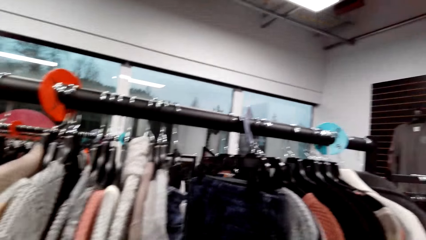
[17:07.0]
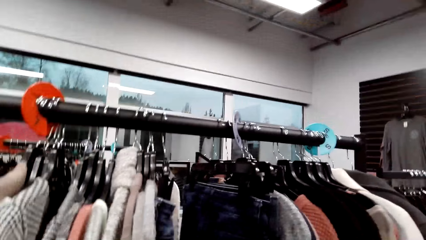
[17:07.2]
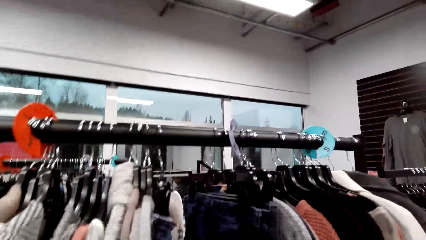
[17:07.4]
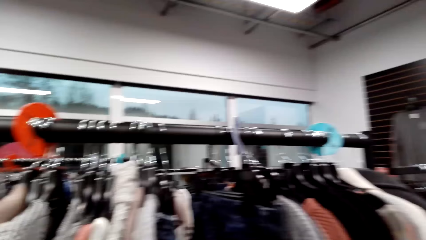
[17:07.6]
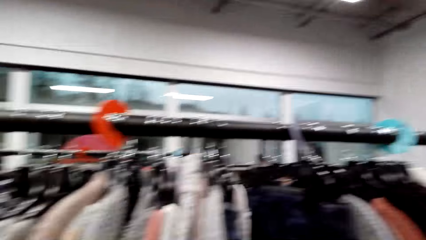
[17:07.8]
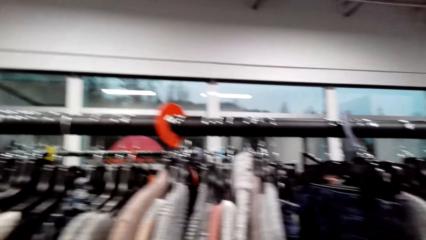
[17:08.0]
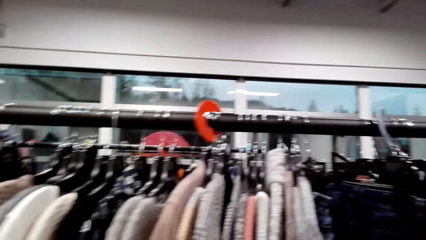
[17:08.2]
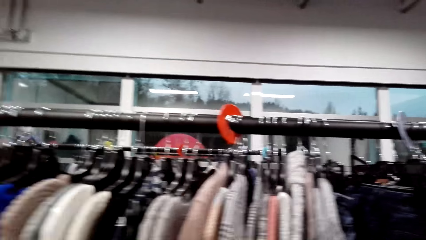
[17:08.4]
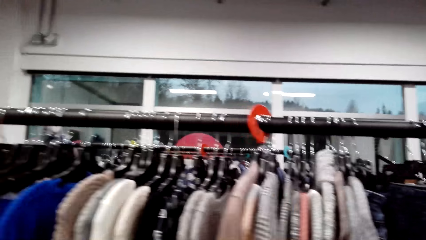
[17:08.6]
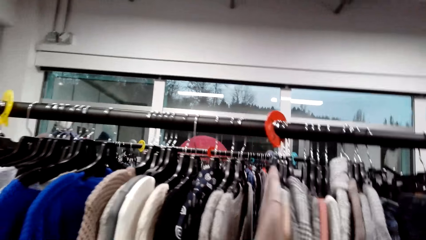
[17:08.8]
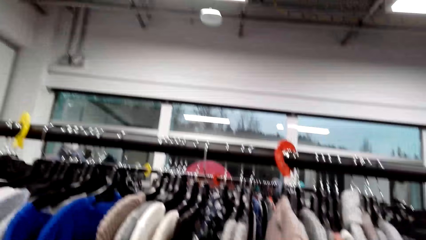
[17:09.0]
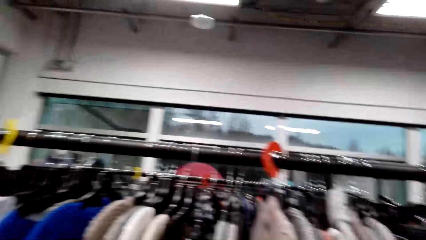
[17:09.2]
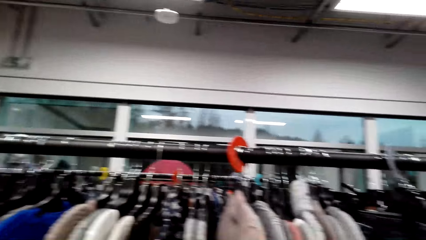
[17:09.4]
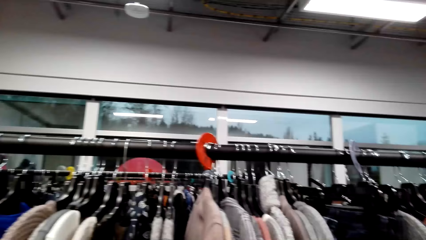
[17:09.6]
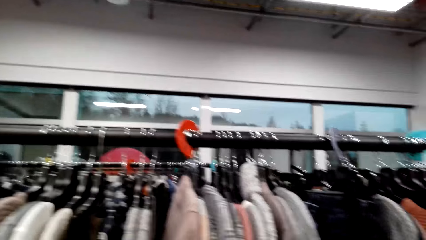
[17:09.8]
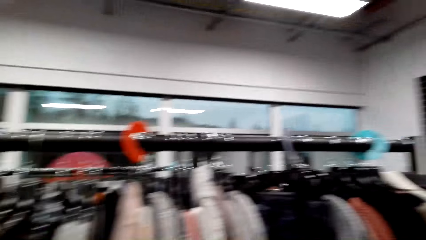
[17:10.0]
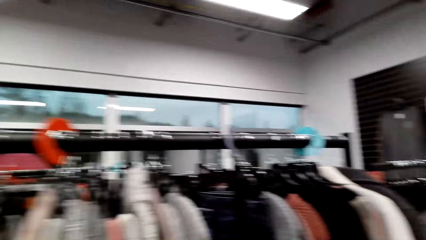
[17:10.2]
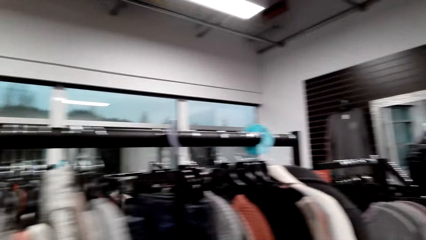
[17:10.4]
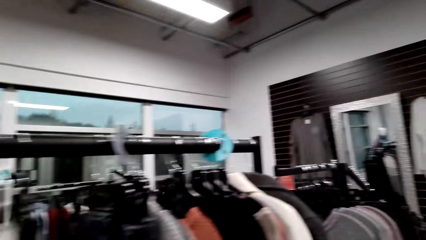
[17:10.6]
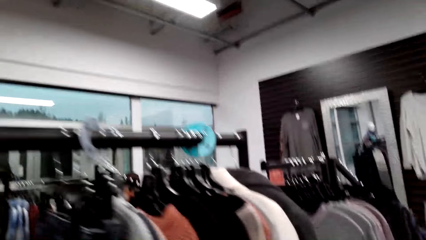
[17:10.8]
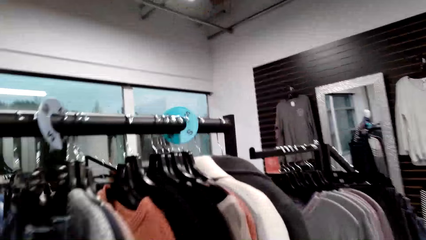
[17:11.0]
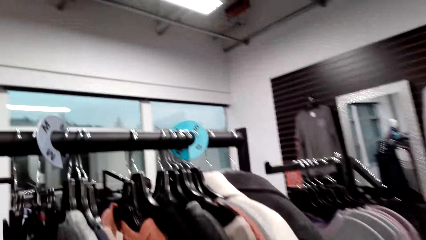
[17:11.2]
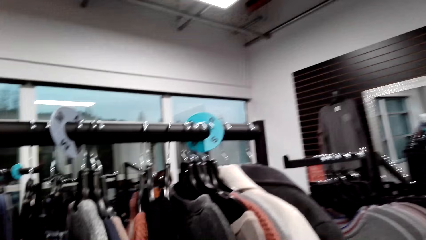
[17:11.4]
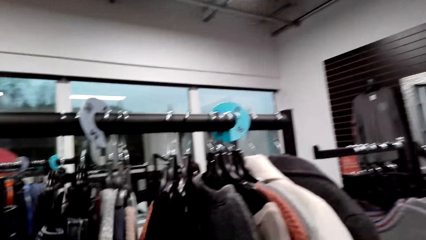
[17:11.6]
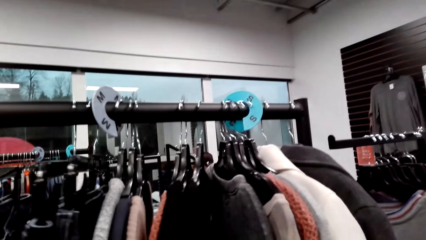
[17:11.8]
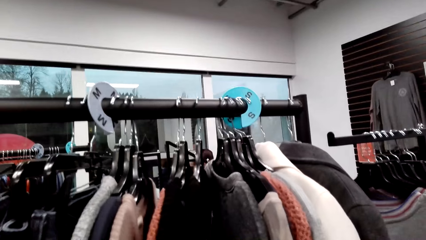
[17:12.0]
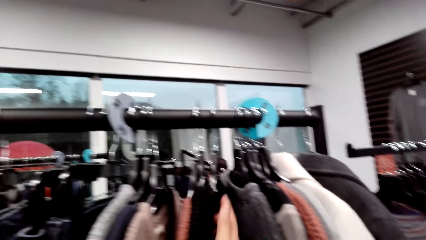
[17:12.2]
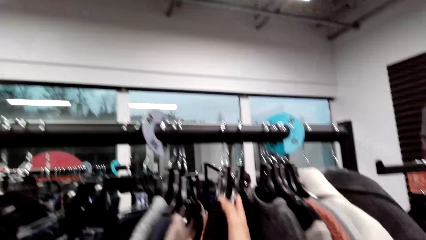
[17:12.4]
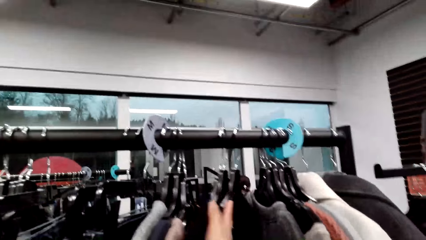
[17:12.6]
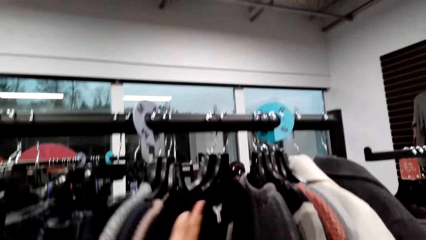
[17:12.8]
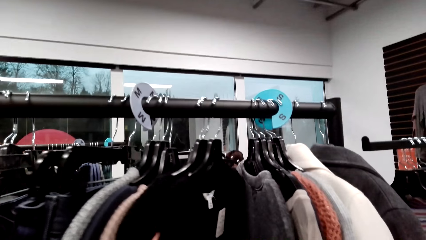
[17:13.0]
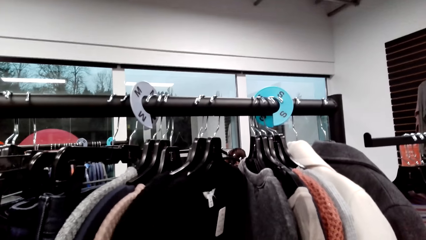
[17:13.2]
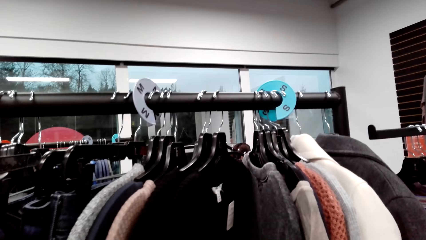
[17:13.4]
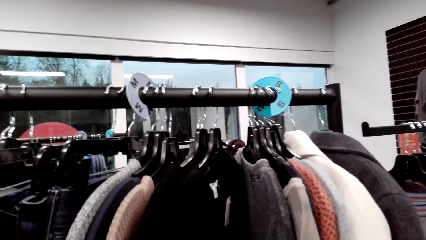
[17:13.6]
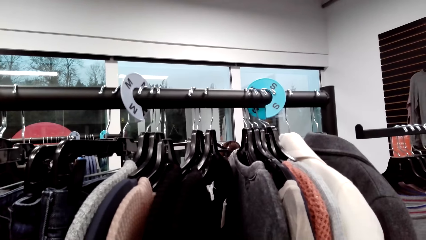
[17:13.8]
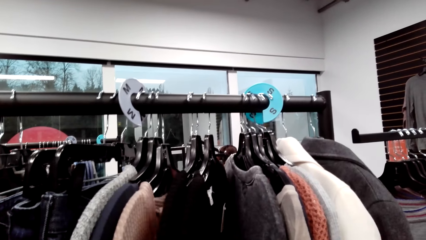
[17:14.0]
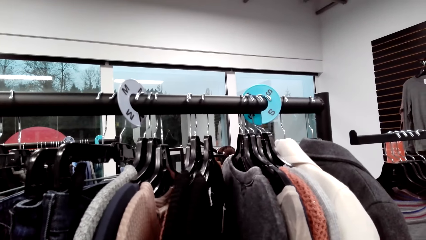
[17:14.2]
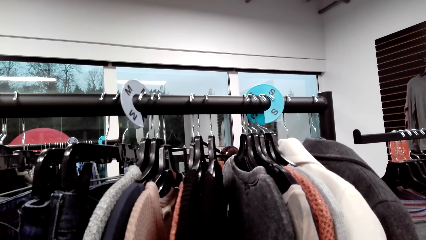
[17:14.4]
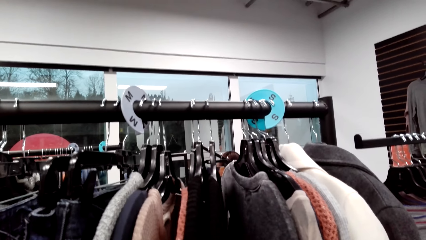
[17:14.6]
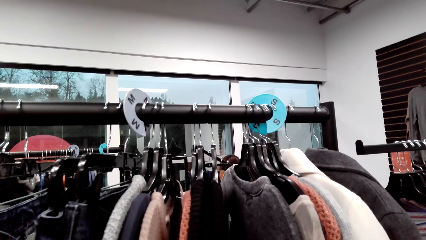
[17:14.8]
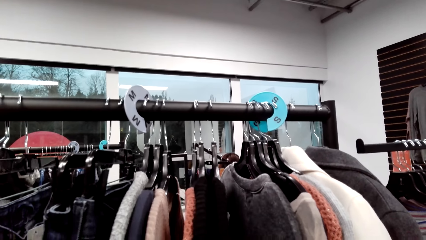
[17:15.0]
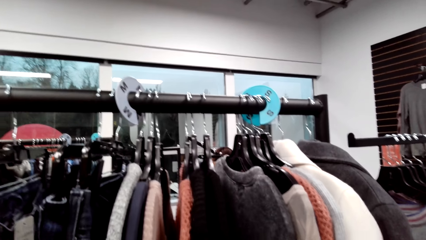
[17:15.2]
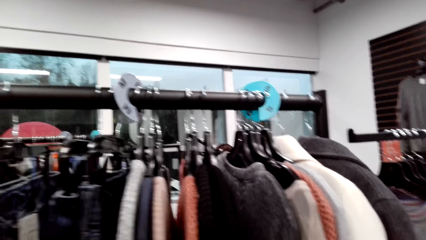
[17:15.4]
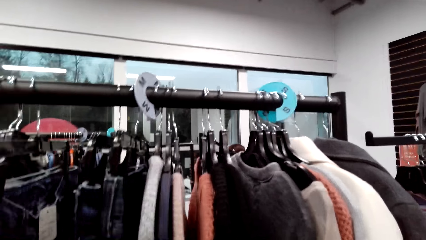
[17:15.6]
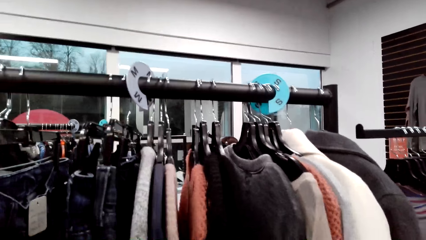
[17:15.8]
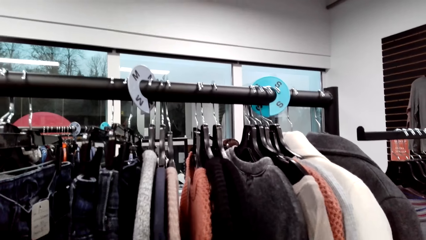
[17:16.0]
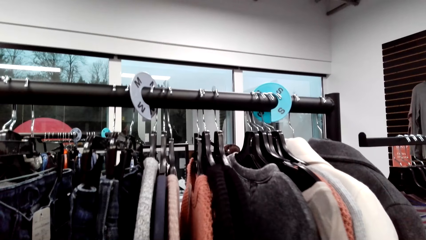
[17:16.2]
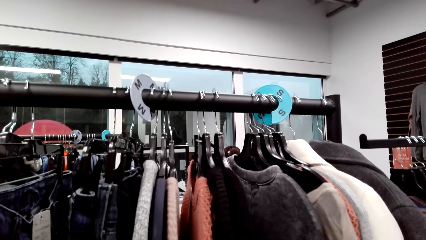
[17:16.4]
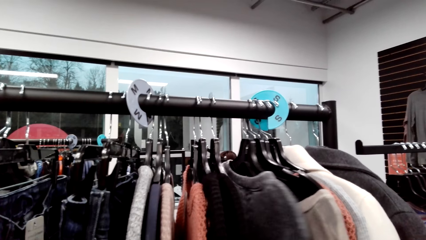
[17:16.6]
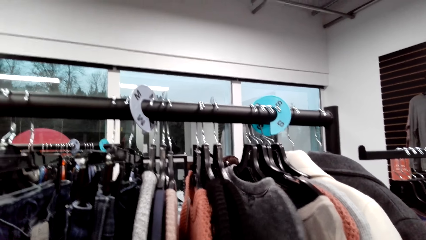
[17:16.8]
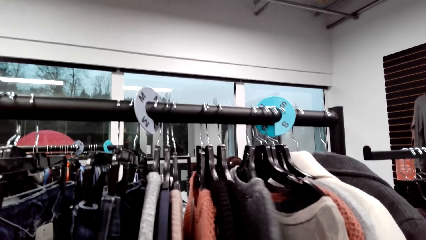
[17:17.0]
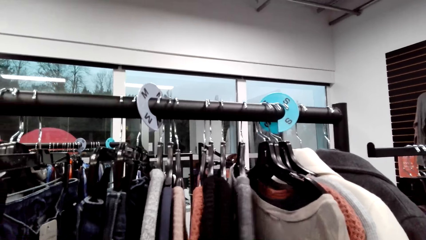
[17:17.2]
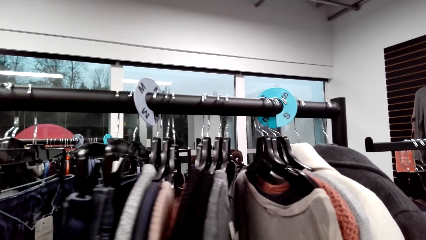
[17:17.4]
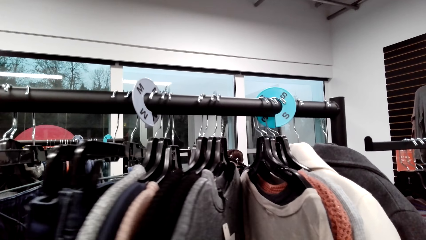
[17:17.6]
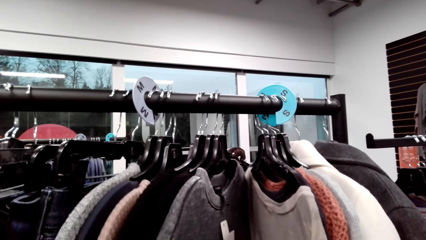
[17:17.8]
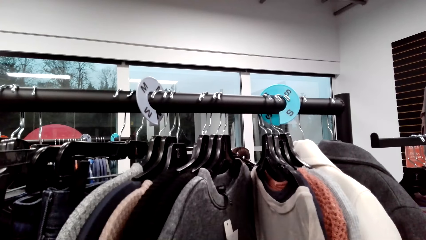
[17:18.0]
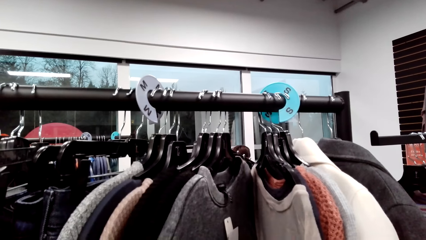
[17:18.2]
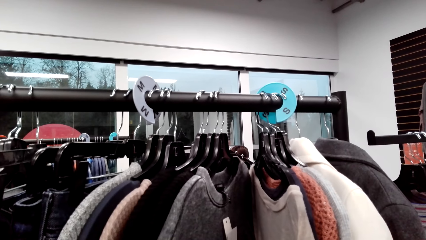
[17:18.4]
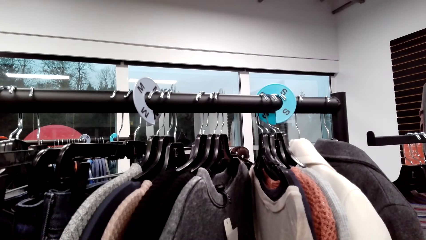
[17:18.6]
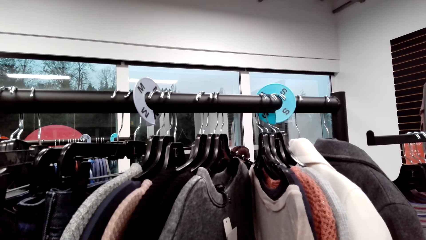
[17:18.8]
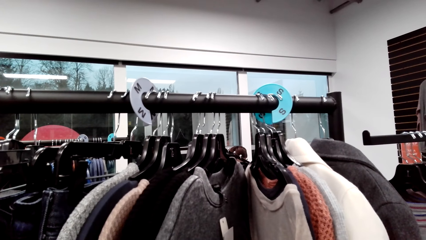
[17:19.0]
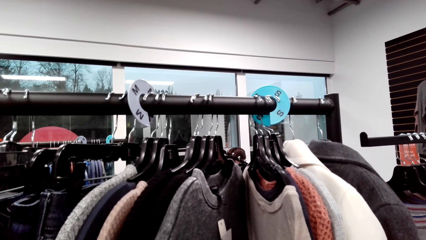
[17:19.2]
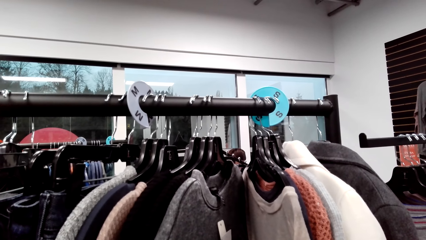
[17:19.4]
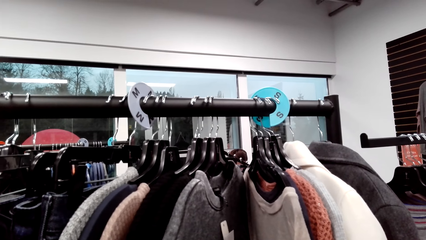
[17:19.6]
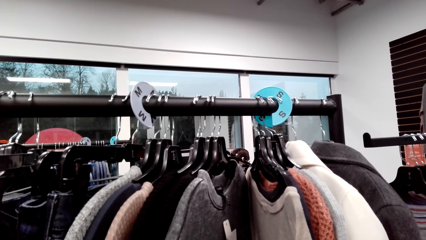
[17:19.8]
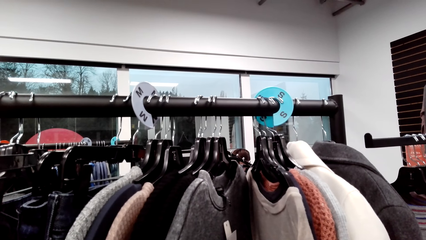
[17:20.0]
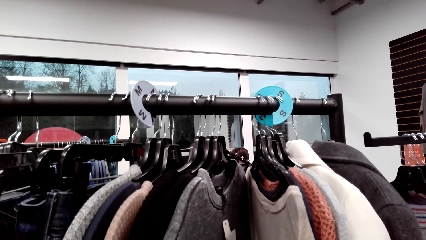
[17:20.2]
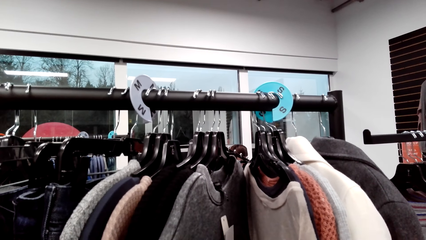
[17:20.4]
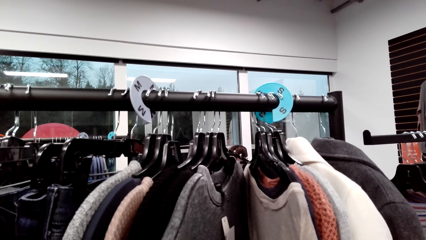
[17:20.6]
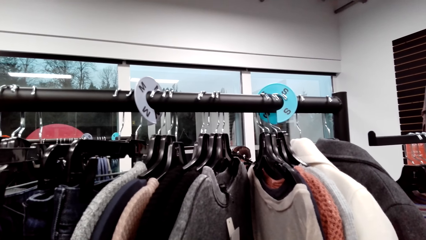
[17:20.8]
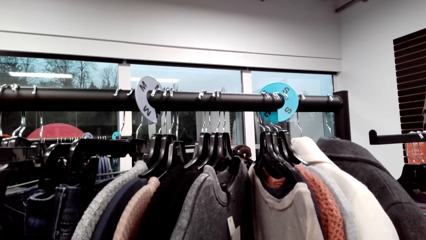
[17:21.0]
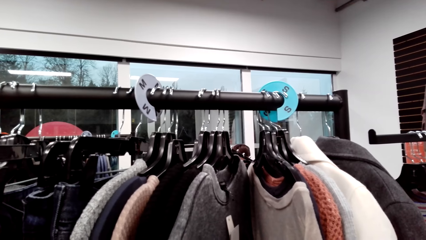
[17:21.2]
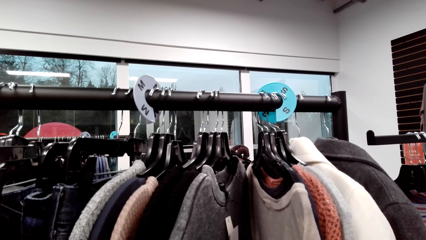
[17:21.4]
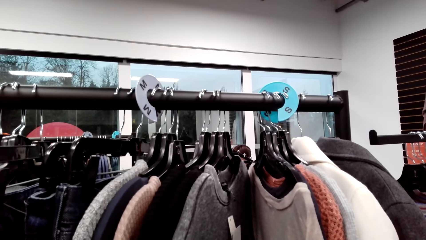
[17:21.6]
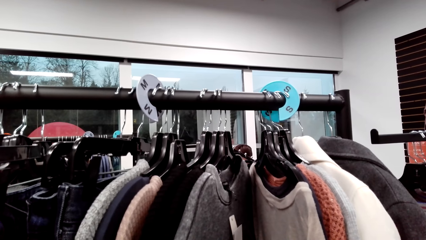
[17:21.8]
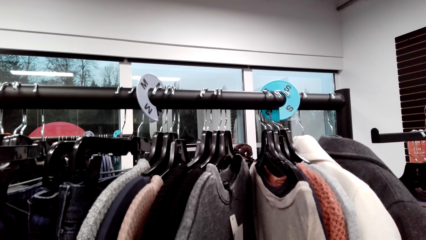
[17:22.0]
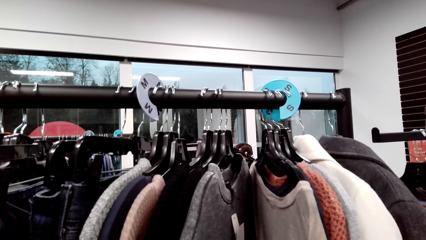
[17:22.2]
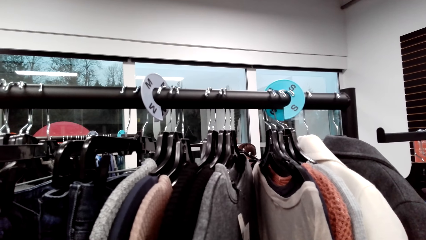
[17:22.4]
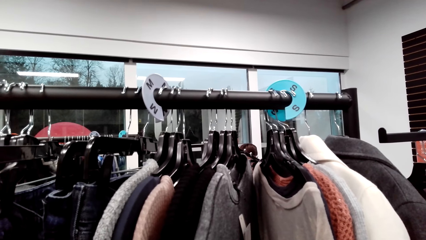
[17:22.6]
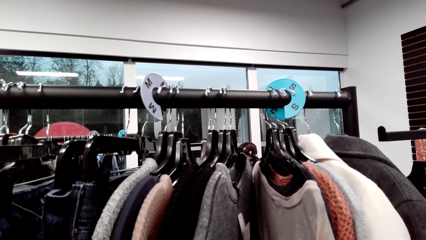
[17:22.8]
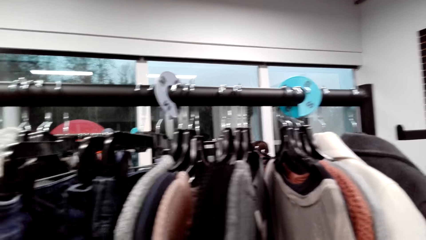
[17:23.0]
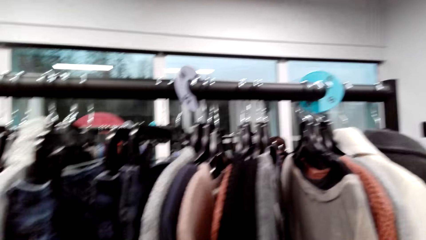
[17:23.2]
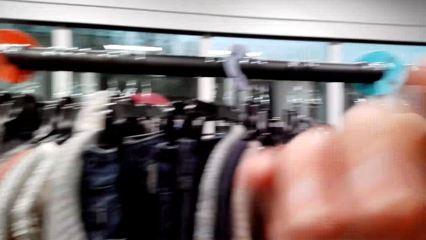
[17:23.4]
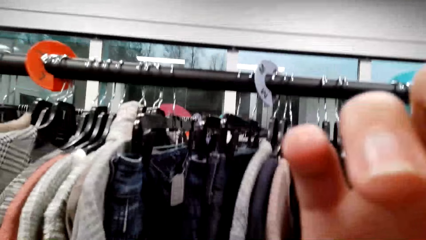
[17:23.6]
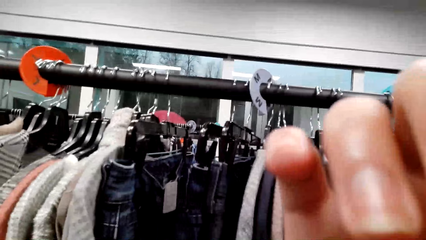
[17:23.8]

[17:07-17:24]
The camera wearer walks around a supermarket. They move the clothes in the hangers. They look around the supermarket.
